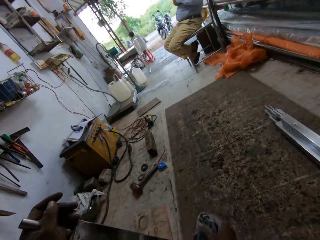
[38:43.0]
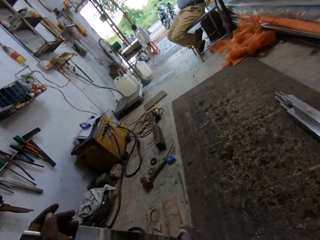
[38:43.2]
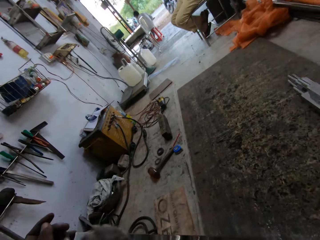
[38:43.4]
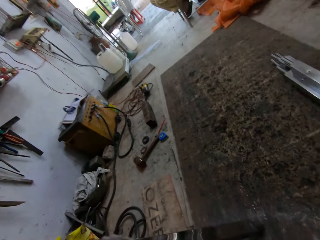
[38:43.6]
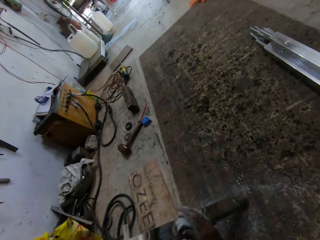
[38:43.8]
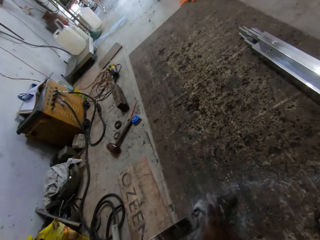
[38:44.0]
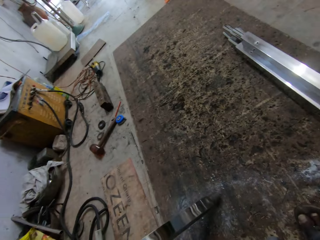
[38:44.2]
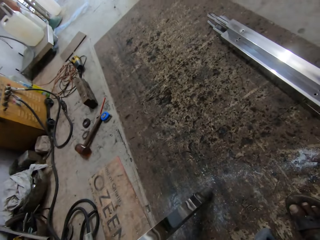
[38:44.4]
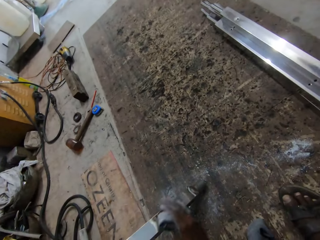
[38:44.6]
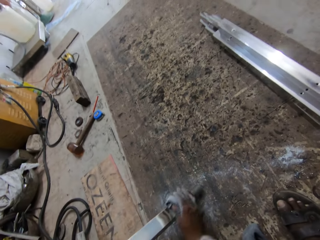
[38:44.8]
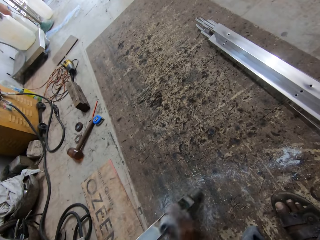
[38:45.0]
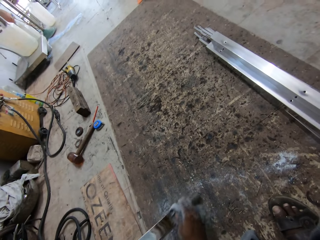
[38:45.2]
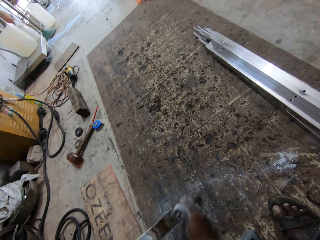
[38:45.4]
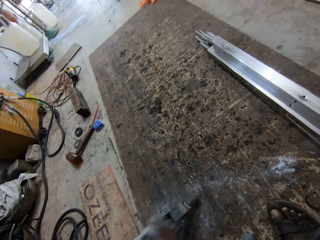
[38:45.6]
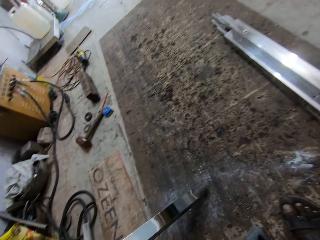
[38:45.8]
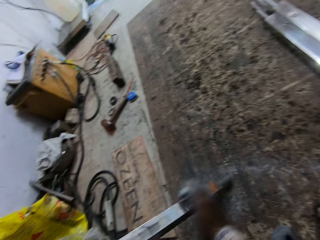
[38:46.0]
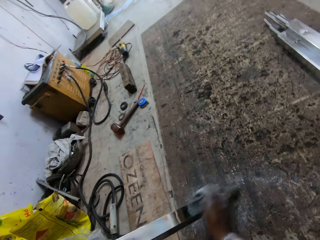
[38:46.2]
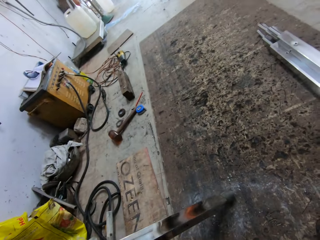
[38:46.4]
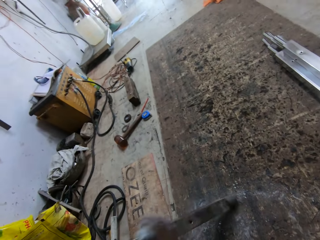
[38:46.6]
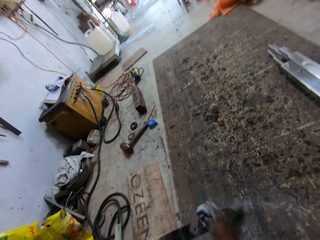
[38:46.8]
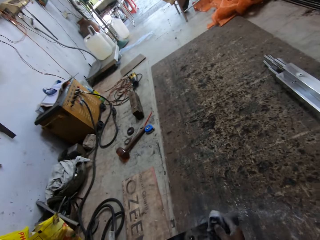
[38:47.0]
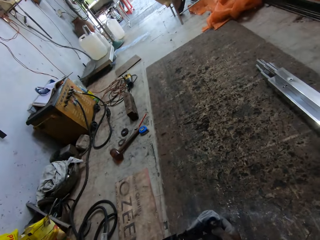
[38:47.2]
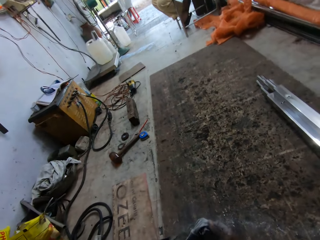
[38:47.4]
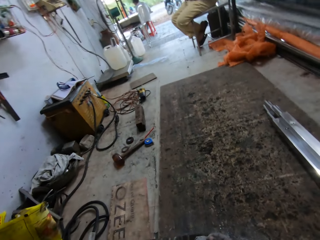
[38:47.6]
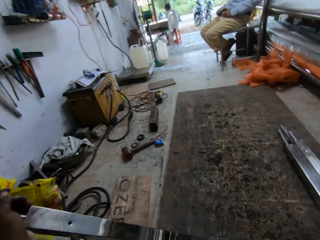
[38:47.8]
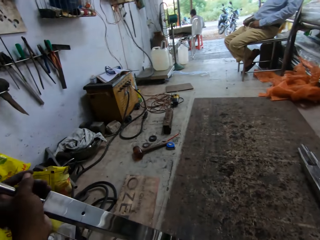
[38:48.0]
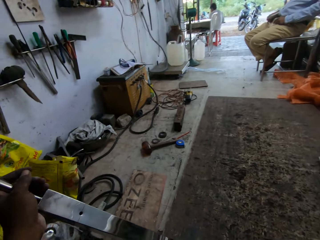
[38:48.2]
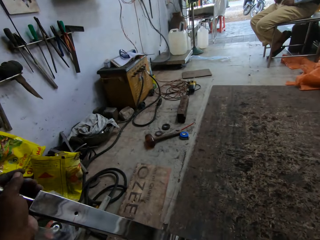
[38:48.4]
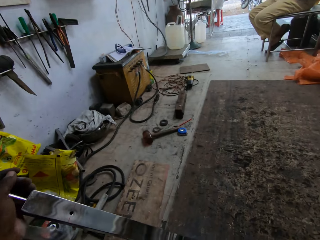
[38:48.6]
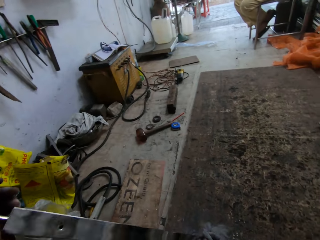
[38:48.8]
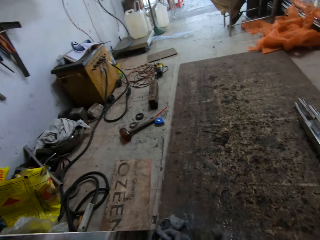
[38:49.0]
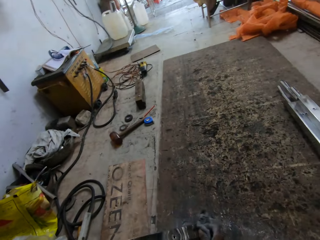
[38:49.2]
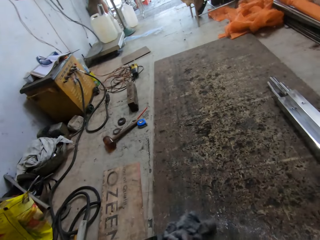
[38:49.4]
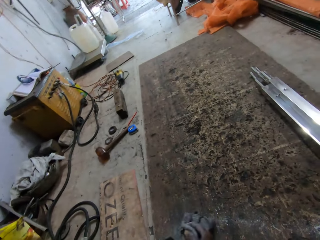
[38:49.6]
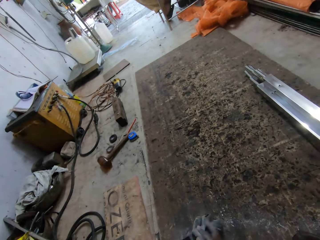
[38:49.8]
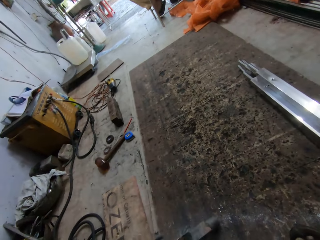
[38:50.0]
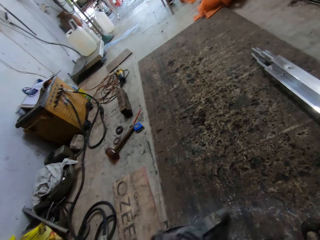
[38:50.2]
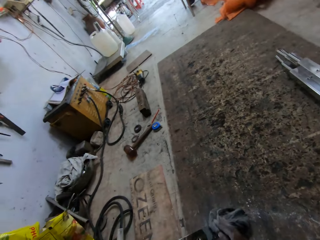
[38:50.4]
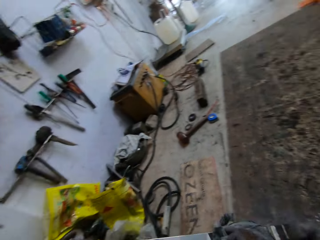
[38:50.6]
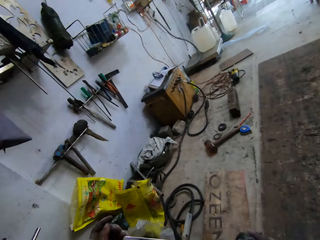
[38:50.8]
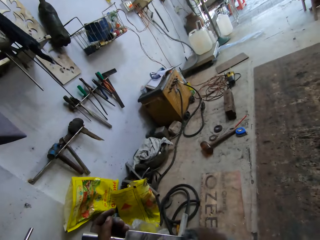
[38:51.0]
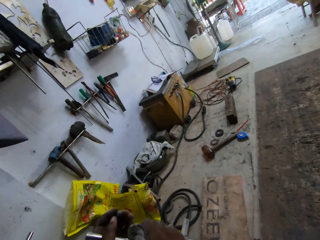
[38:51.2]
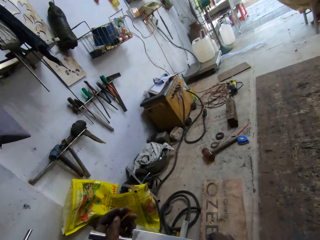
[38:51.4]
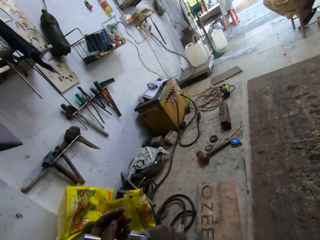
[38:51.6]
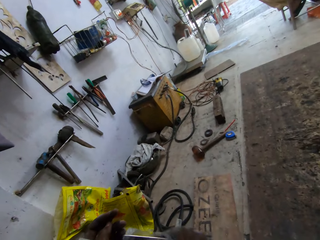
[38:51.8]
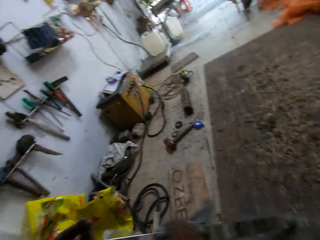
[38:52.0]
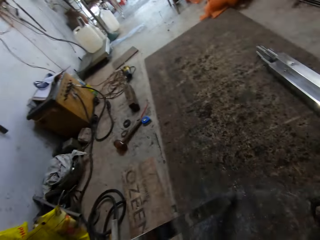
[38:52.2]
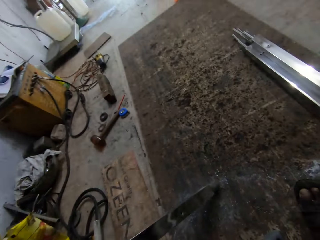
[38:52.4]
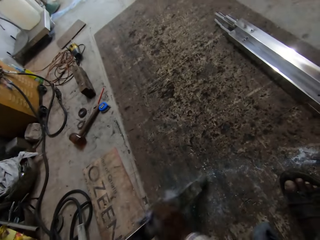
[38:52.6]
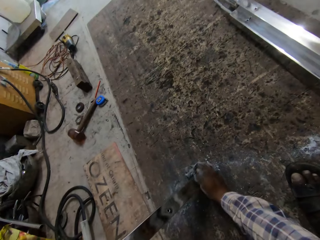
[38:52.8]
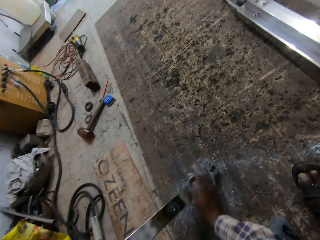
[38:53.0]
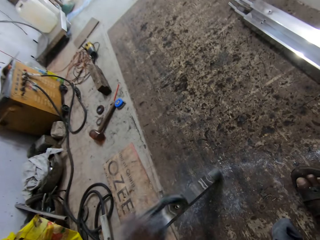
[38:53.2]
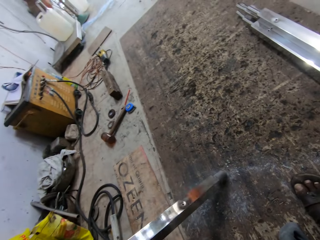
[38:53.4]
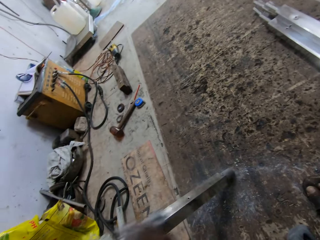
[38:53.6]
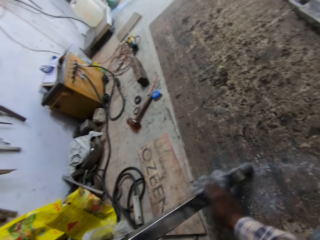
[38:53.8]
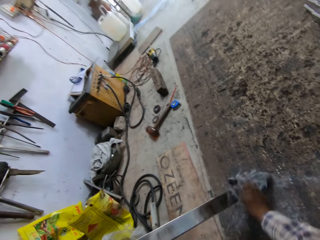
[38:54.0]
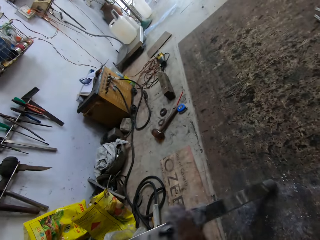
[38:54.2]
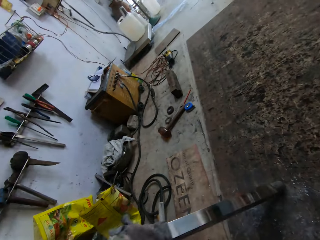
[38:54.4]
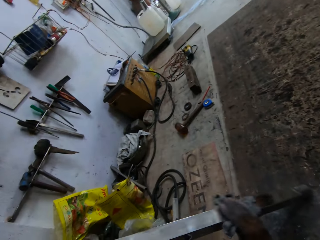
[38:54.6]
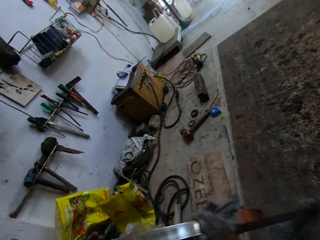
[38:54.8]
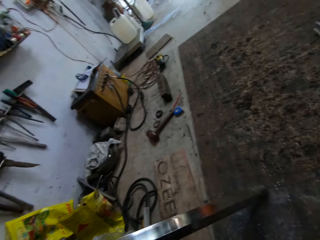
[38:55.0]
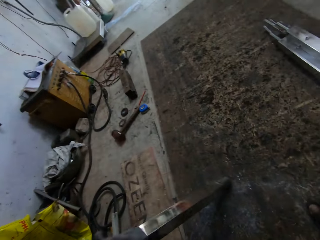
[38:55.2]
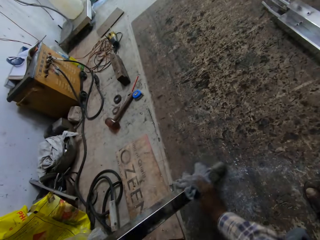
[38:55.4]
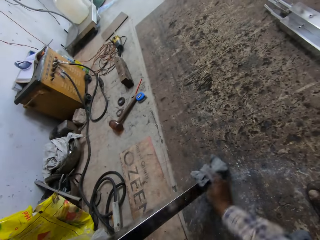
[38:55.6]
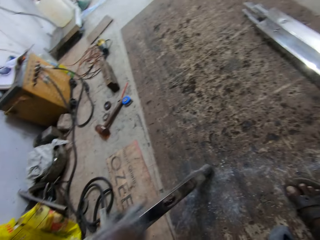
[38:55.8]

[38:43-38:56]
The camera wearer cleans the metal pole in his left hand with the rag or towel in his right hand. He wipes the metal with the towel. He wipes it again.

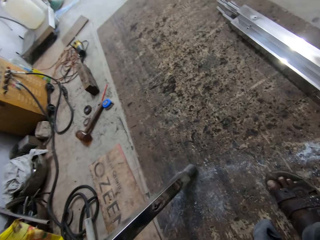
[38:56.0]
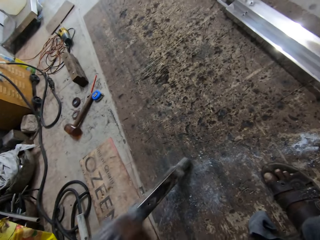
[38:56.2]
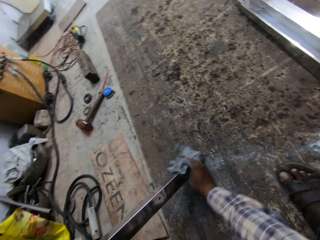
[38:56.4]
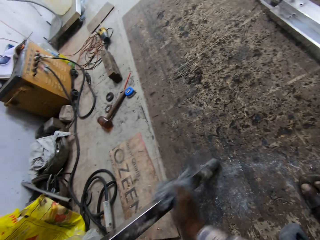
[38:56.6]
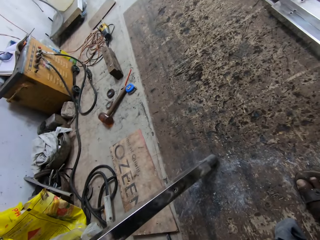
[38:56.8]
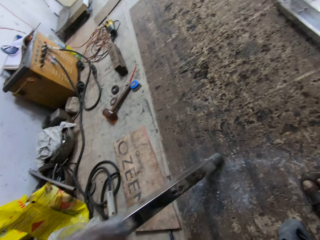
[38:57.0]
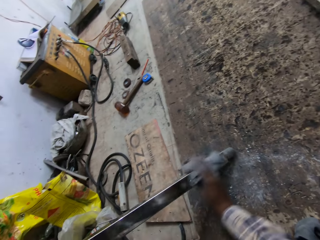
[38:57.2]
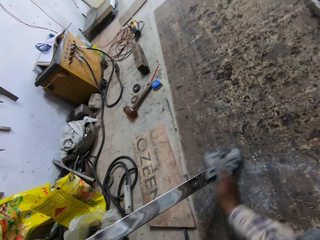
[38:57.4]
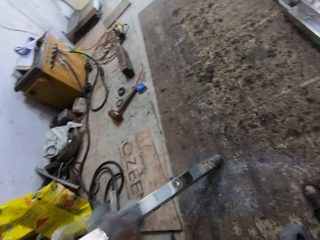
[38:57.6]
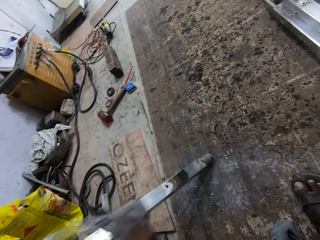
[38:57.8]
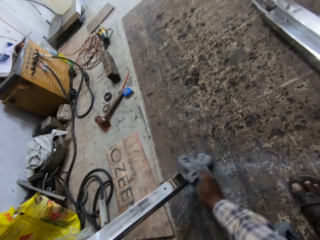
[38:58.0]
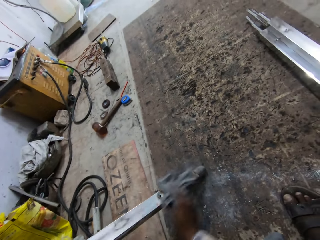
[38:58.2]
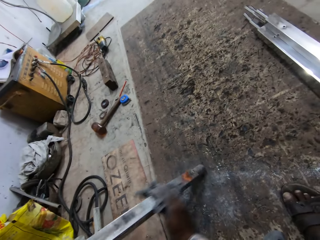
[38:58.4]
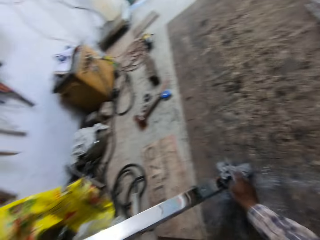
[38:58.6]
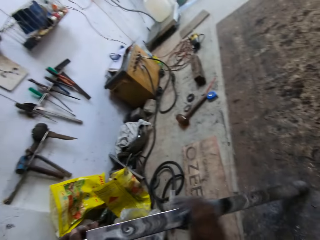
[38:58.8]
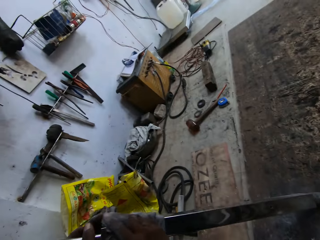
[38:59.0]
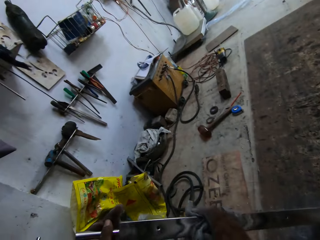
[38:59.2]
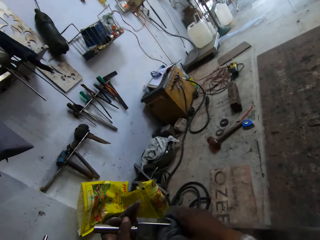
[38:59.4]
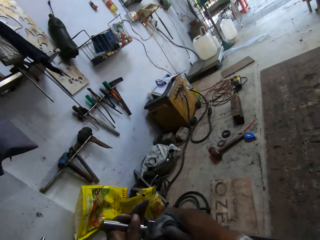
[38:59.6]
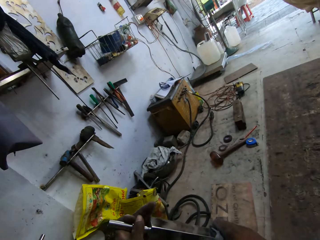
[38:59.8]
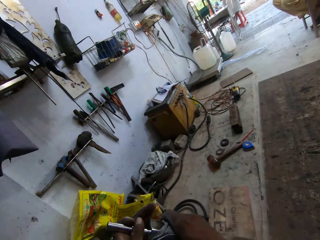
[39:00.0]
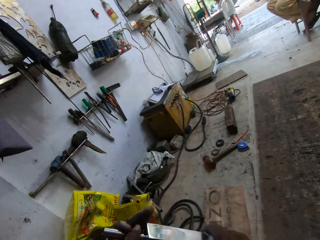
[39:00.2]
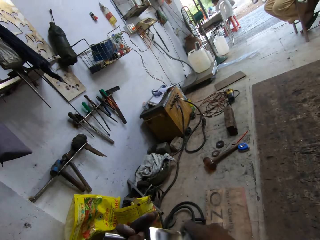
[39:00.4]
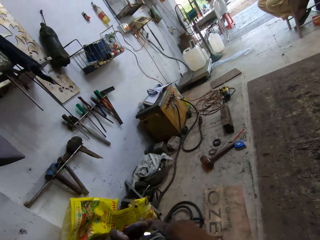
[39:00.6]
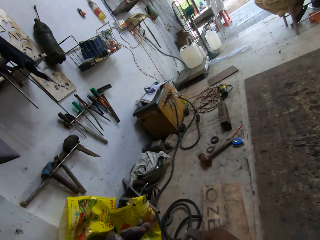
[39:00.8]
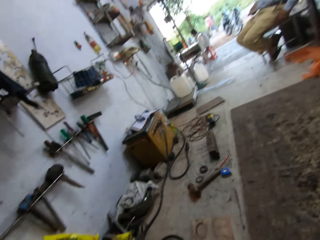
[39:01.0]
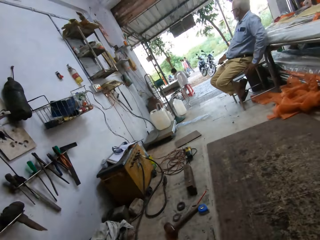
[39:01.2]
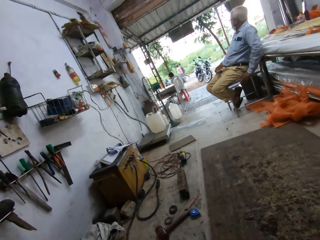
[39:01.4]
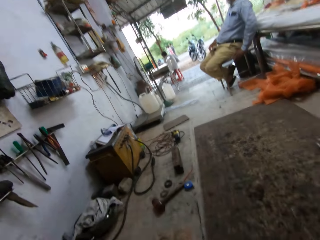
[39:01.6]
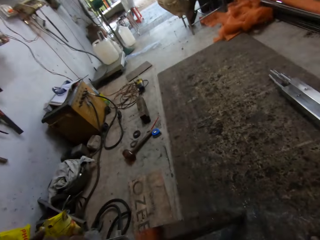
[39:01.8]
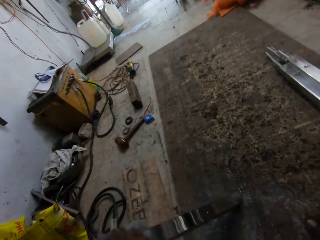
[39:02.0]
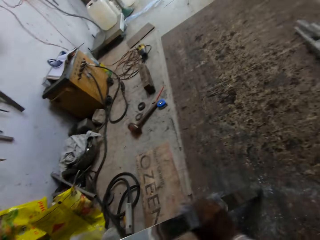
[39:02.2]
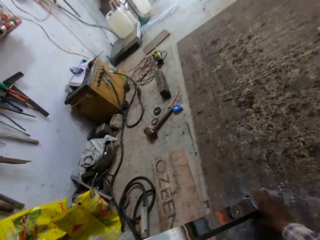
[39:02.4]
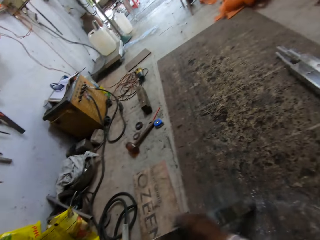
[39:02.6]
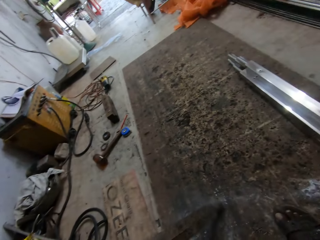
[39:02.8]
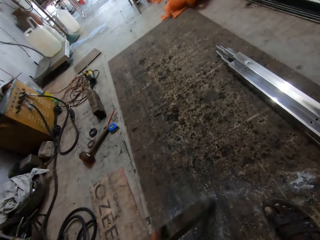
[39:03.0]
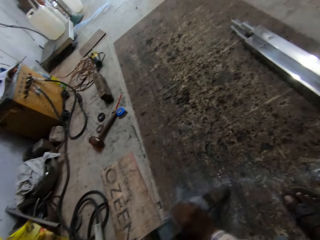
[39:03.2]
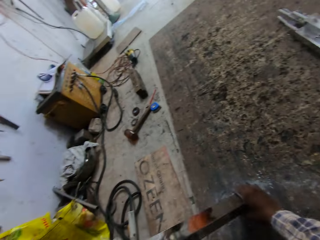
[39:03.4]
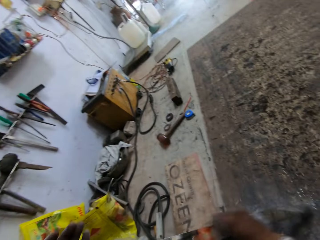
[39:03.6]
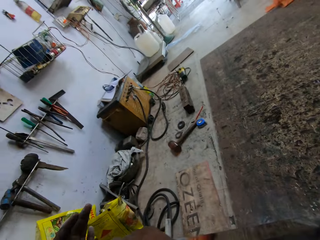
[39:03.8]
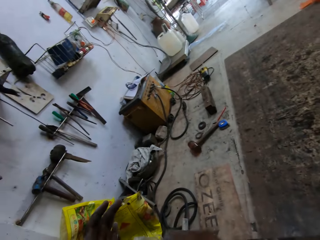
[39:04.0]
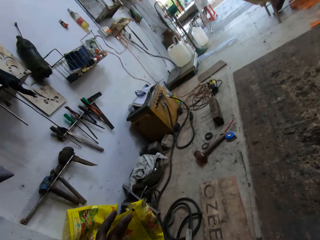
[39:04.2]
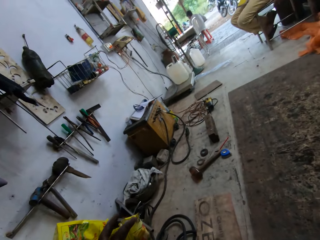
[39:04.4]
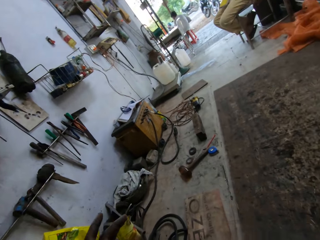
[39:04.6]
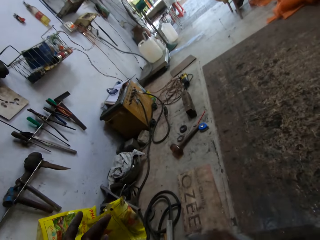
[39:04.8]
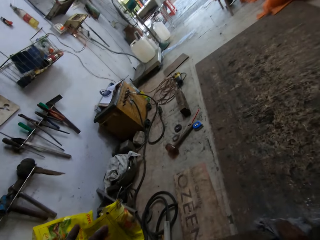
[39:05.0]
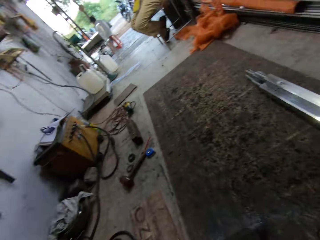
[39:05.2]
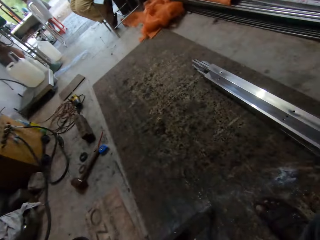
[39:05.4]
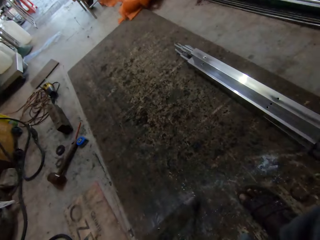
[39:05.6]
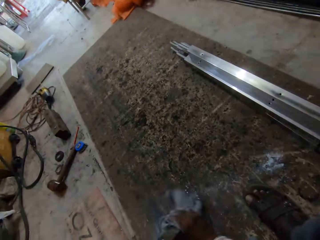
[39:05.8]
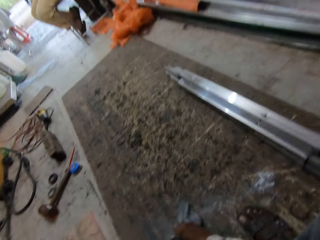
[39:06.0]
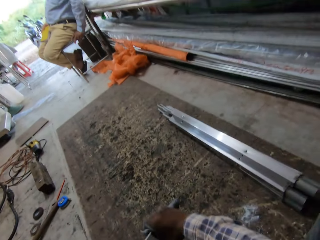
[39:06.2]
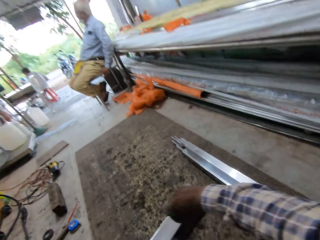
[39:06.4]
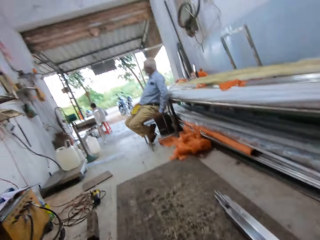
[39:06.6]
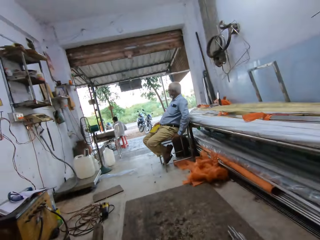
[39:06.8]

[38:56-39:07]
The camera wearer wipes the metal with a towel. They wipe it again.
